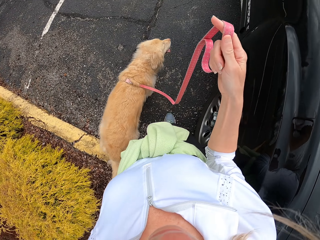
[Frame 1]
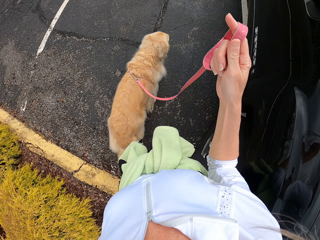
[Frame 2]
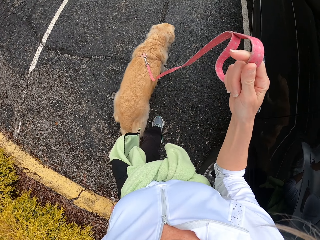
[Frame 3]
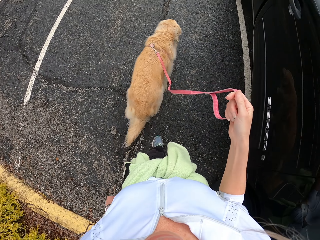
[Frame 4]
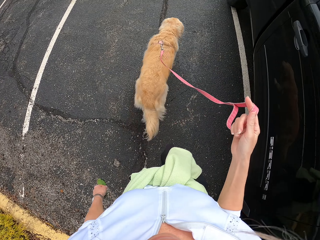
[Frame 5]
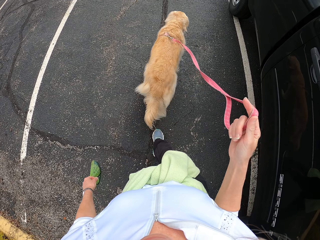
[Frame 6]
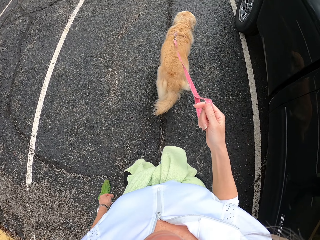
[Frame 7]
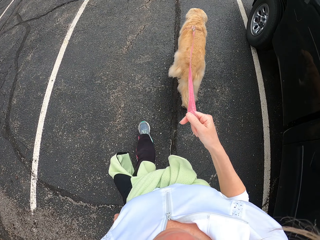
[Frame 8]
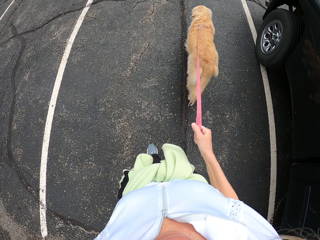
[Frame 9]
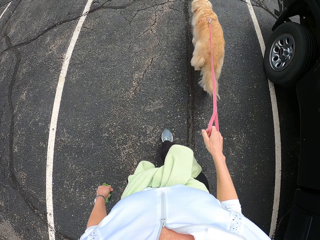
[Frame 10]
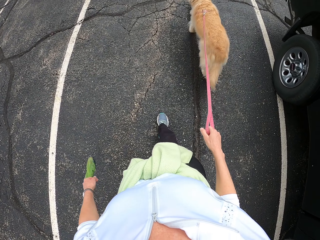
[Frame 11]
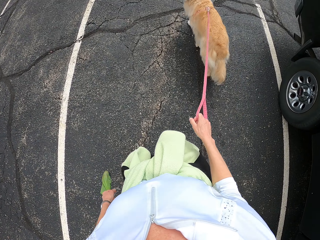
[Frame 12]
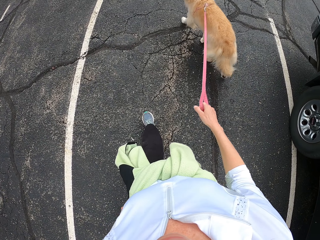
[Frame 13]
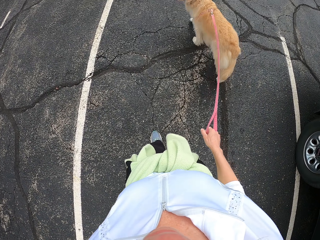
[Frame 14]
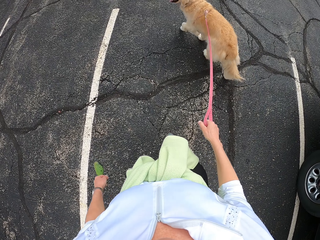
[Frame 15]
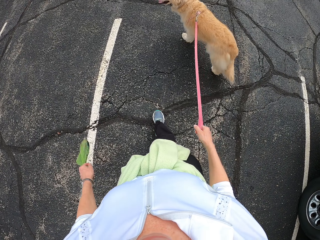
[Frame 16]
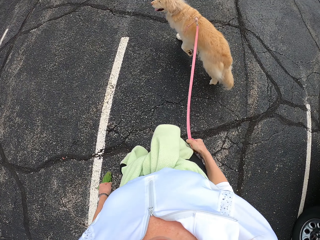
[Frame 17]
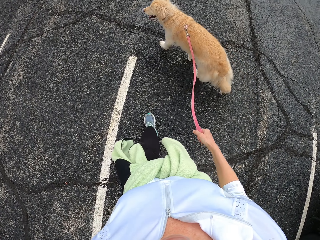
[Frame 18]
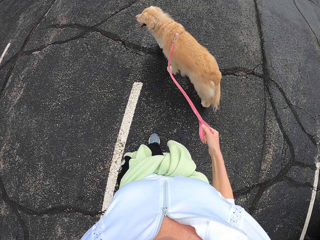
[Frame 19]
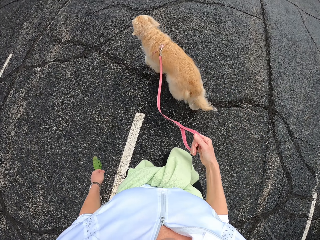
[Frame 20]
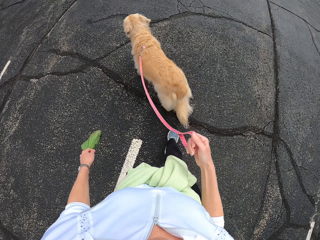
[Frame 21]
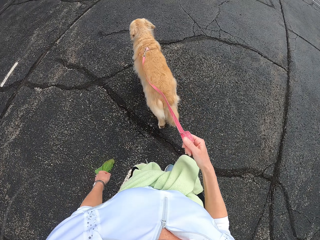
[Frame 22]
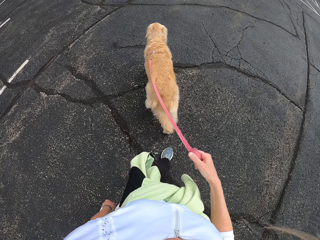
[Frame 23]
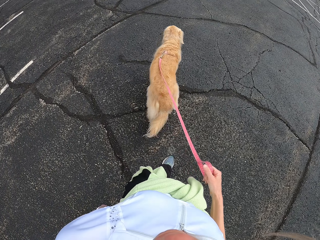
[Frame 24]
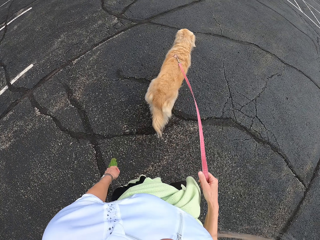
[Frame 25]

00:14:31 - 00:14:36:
The camera wearer walks on the parking lot.

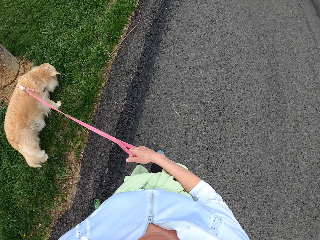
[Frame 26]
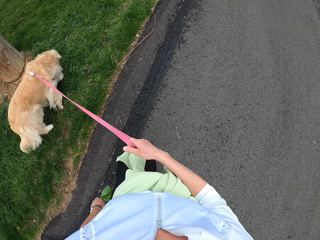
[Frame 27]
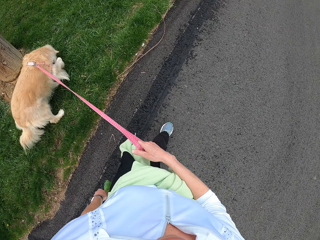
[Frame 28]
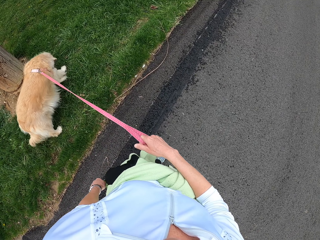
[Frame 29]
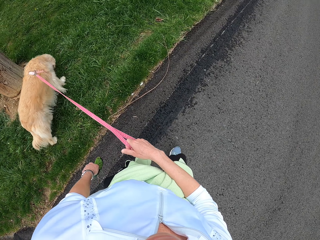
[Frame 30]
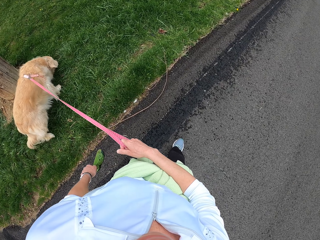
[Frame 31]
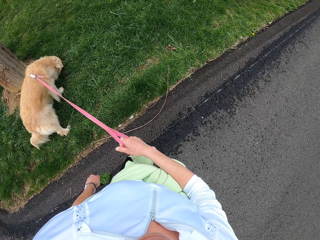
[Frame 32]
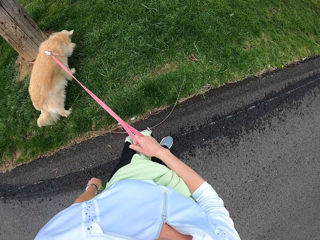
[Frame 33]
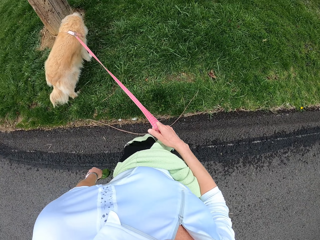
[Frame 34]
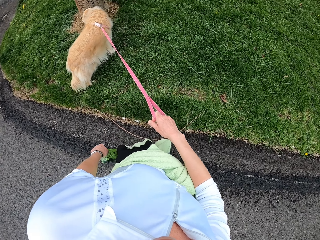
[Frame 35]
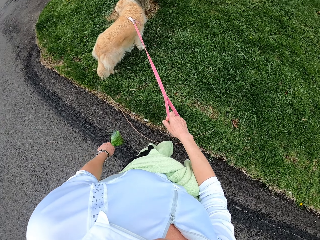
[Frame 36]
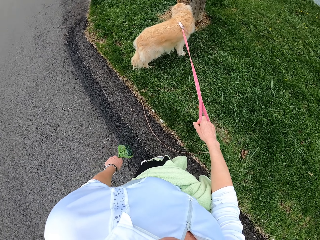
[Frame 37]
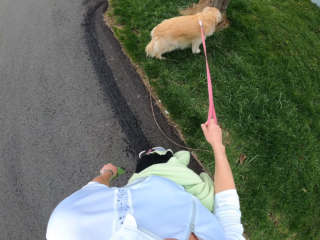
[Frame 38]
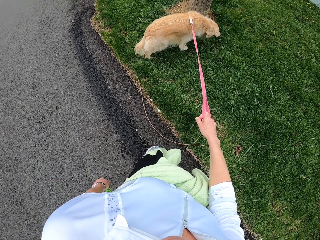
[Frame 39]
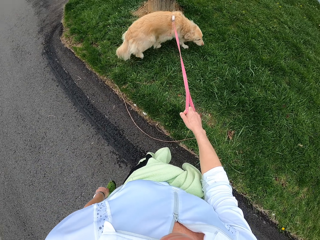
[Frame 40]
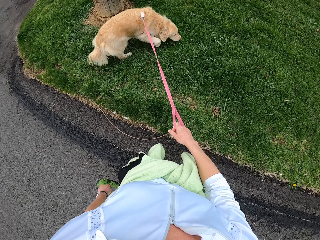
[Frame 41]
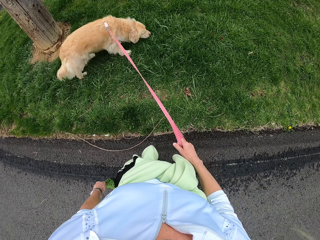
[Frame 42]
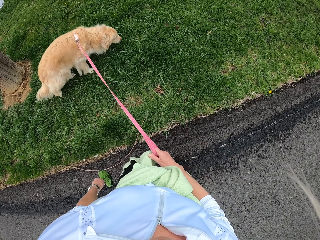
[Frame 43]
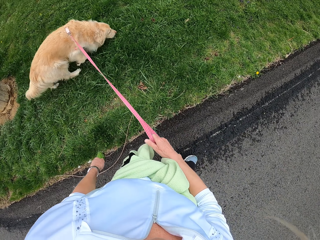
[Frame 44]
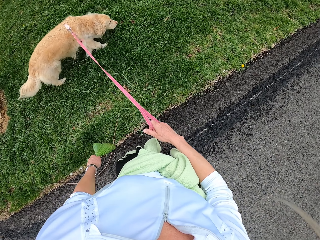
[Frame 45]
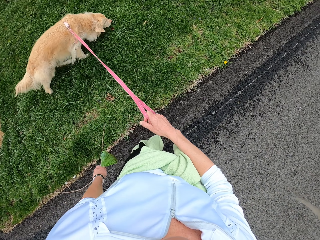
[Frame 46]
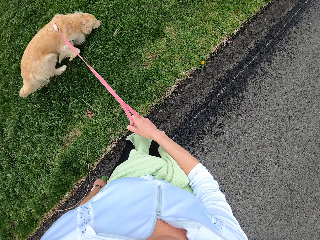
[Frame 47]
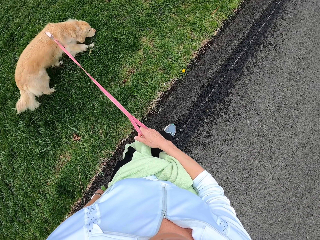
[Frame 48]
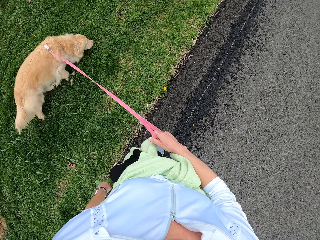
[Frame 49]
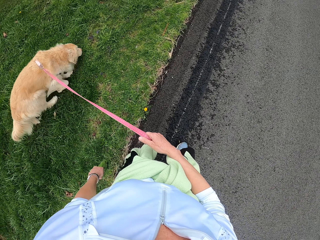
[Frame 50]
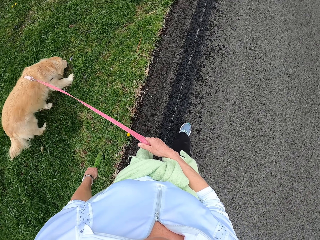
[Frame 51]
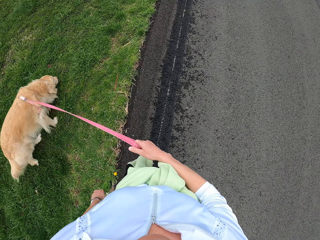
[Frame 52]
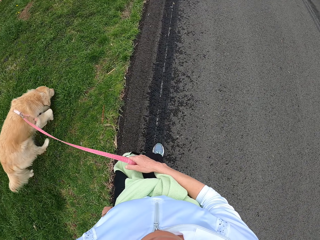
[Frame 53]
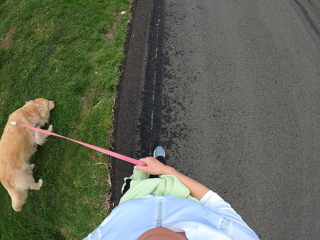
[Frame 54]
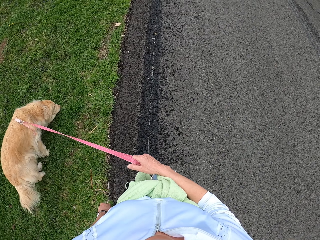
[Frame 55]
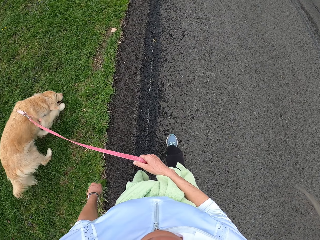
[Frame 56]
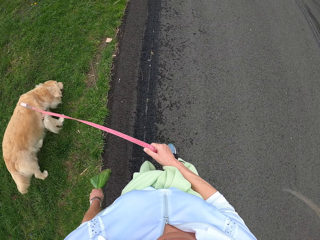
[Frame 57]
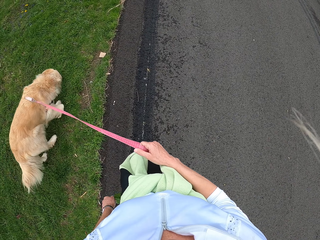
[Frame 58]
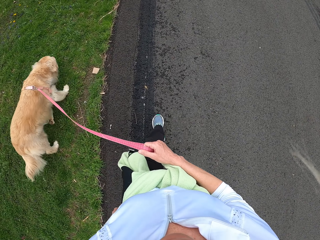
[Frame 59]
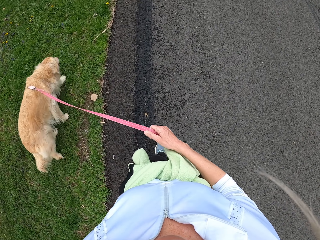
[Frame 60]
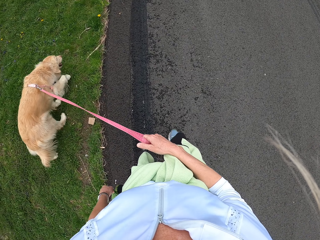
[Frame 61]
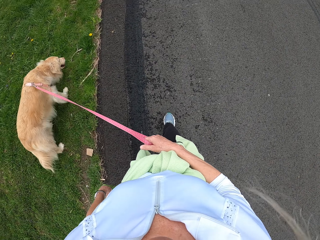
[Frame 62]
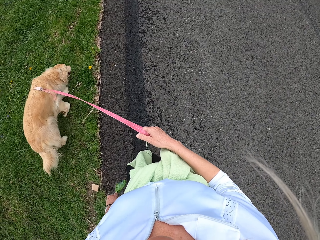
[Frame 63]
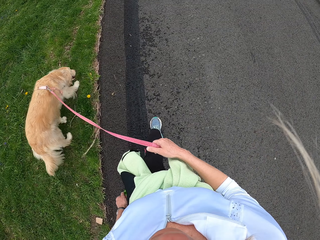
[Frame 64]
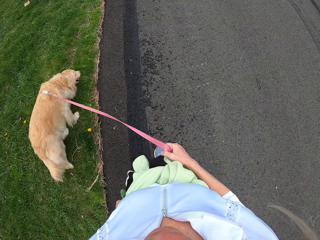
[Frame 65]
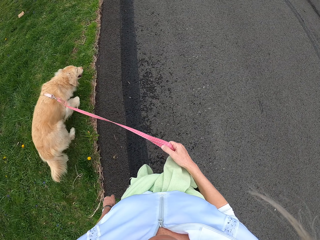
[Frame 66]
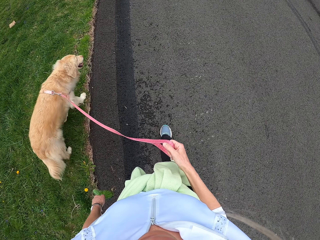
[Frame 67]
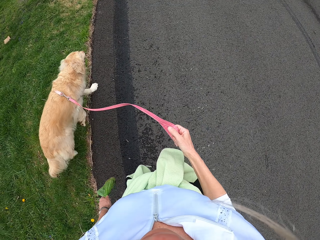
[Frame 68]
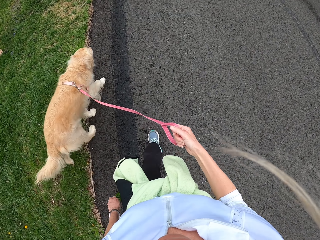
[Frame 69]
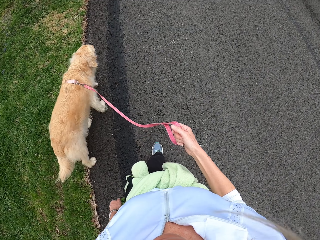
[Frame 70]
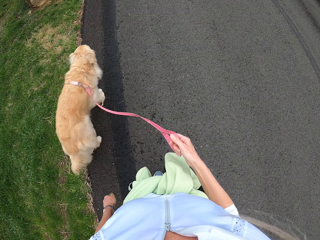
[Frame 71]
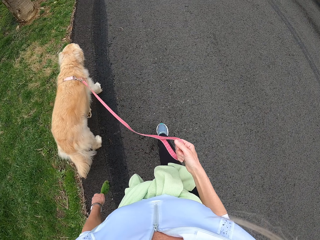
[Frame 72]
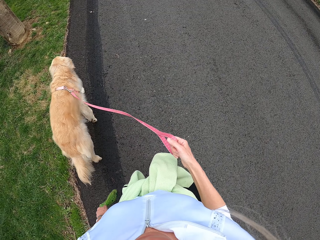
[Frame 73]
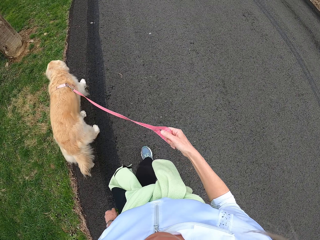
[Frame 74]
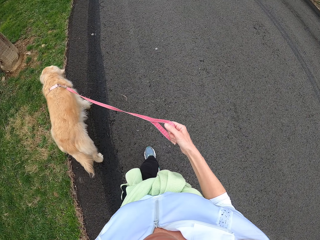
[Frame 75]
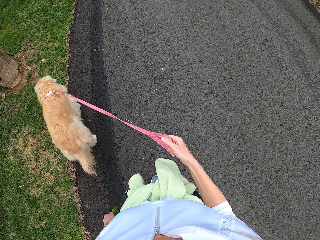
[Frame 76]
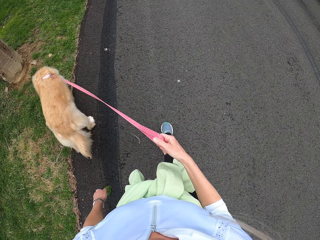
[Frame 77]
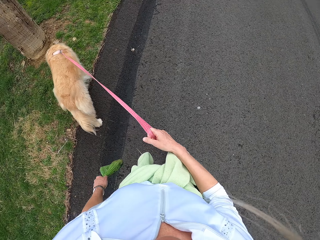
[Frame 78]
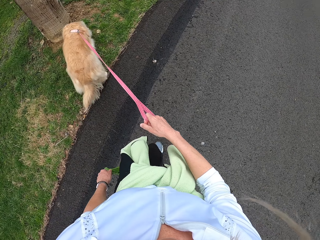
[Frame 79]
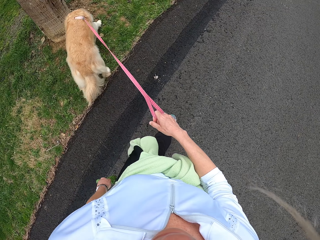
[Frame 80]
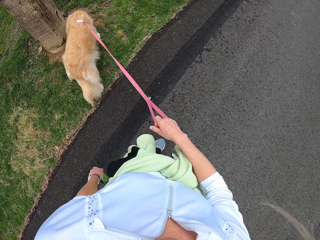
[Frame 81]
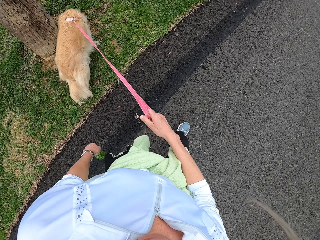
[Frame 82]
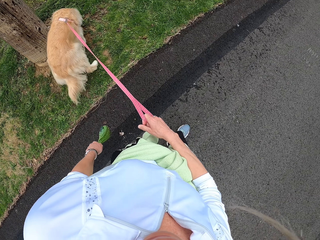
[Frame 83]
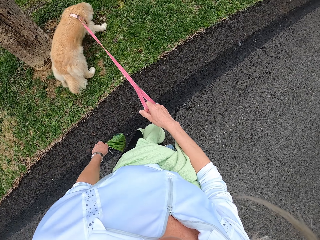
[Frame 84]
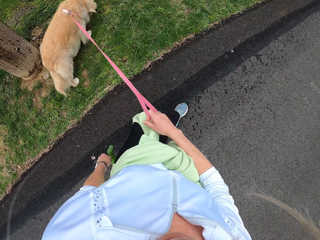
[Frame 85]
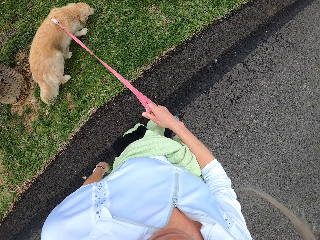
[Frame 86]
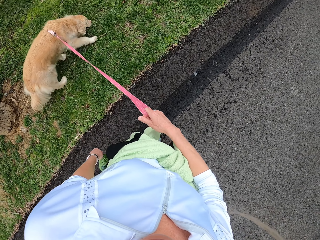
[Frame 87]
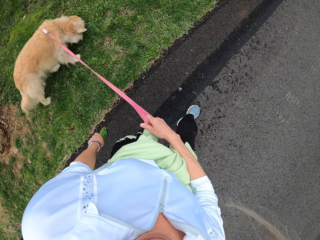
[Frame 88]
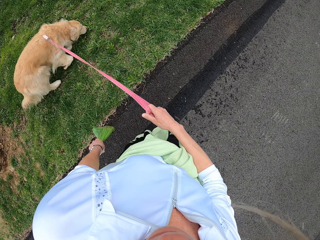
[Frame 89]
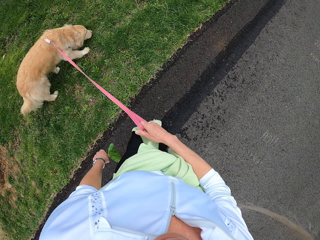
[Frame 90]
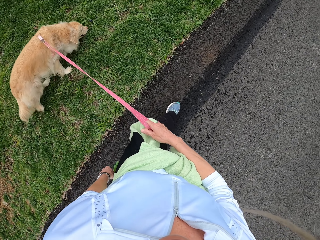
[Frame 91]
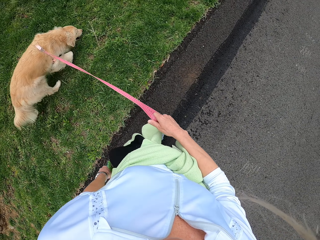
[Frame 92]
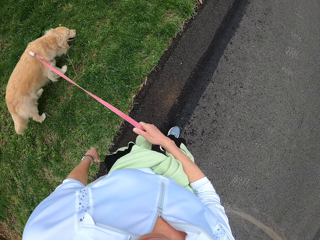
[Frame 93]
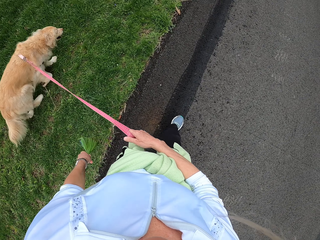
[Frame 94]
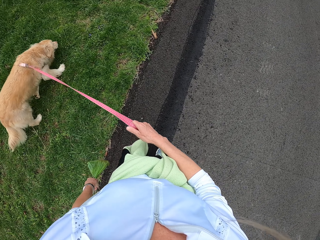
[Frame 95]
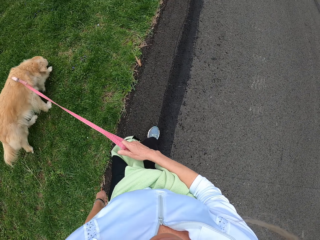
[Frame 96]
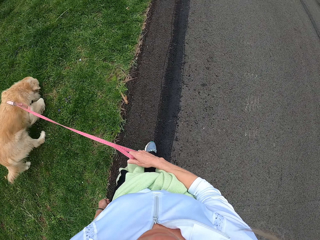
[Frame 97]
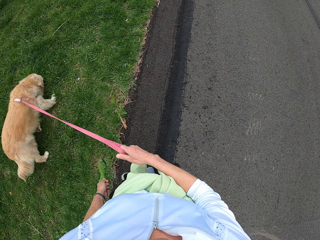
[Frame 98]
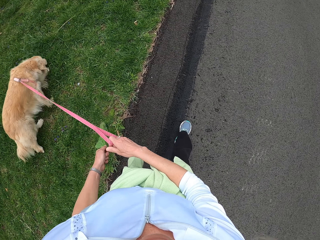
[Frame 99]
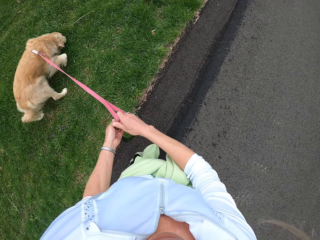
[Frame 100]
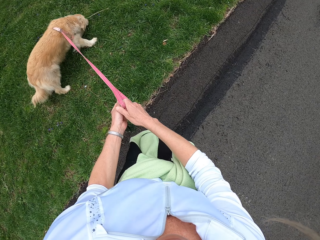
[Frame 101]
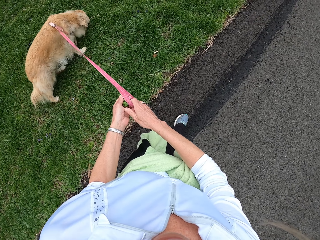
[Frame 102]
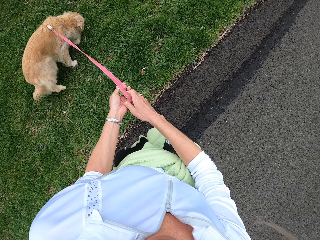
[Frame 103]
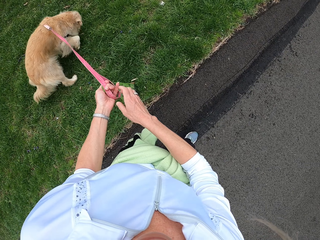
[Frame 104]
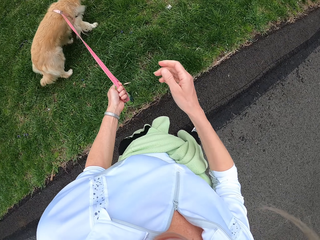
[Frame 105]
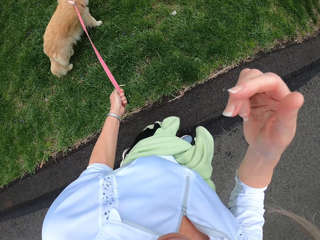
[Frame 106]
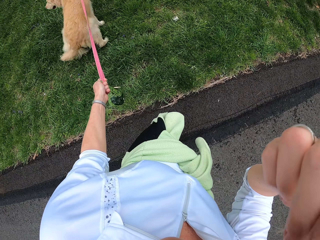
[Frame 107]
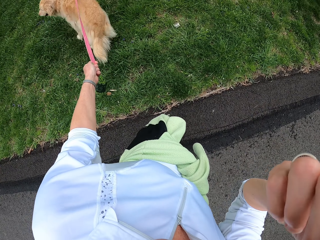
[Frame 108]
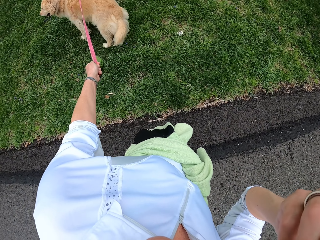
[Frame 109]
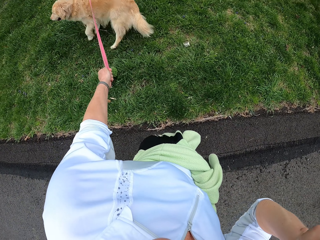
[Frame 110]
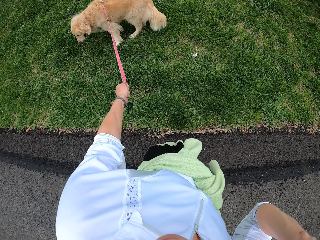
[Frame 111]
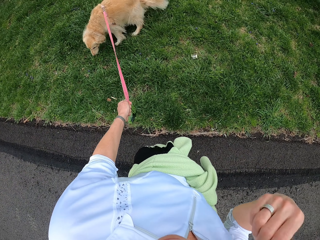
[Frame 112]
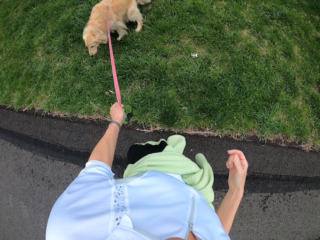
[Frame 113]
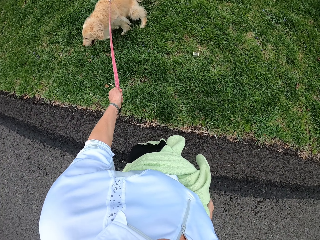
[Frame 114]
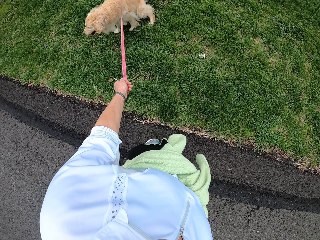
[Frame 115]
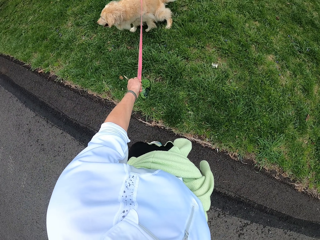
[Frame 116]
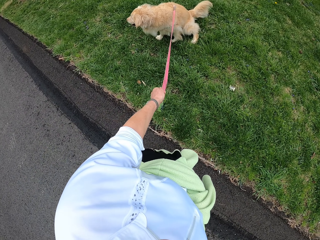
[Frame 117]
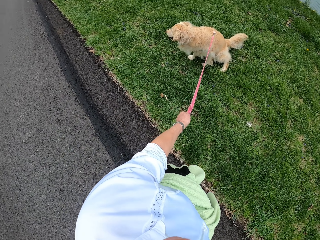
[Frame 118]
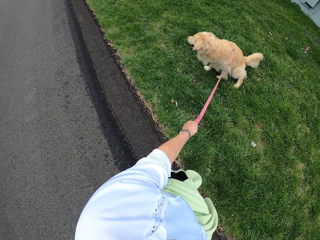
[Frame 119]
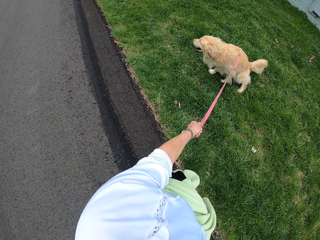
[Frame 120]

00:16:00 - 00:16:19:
The camera wearer makes a stop. They pull the dog. They walk the dog on the road. They hold the dog by the leash on the left hand. They scratch the face. They make a stop.
